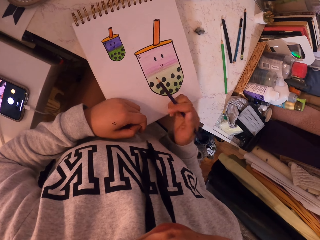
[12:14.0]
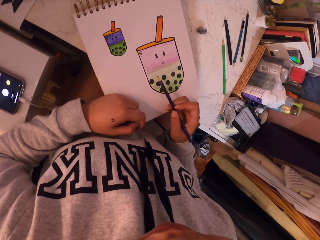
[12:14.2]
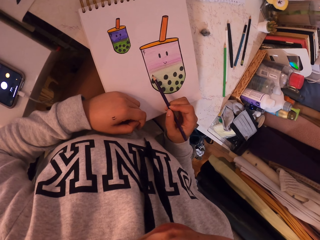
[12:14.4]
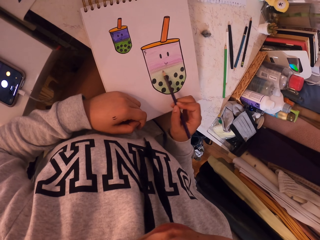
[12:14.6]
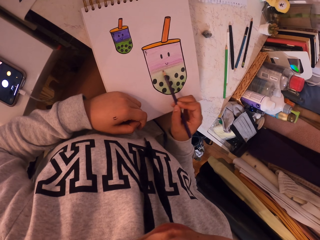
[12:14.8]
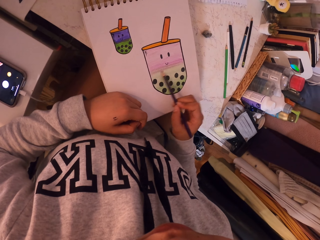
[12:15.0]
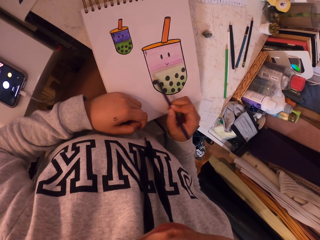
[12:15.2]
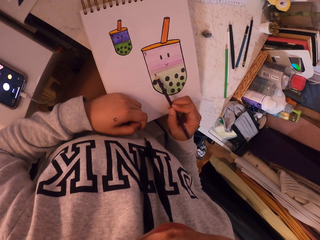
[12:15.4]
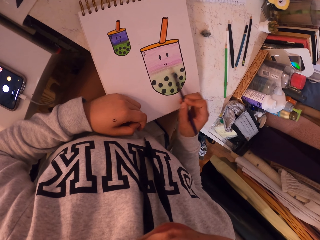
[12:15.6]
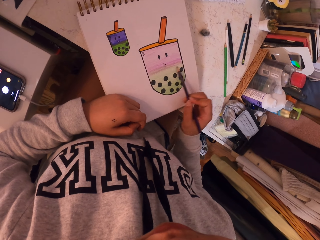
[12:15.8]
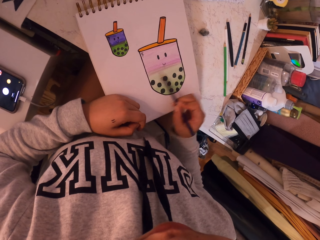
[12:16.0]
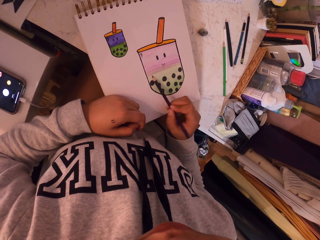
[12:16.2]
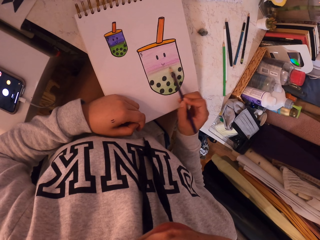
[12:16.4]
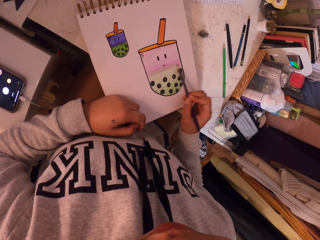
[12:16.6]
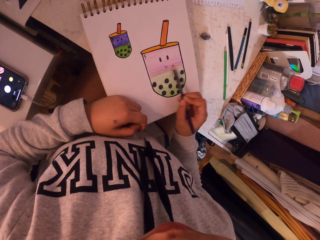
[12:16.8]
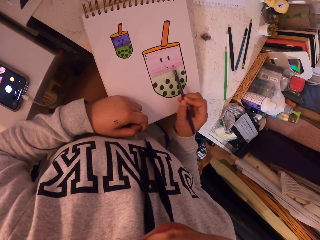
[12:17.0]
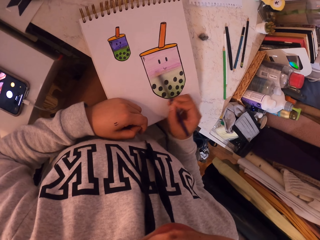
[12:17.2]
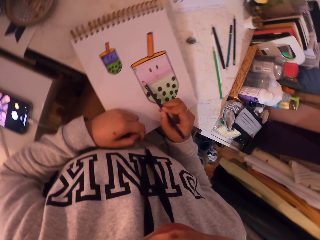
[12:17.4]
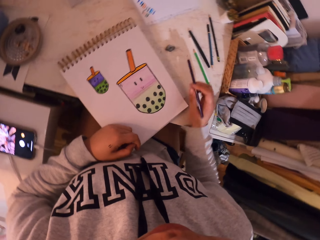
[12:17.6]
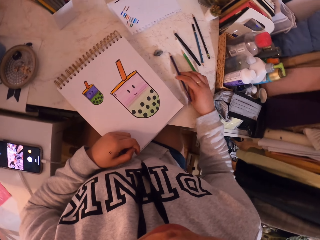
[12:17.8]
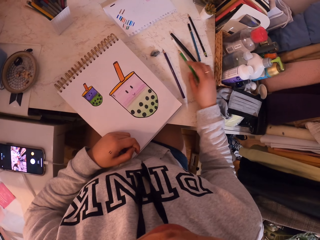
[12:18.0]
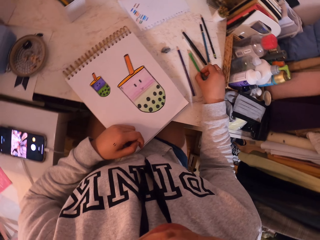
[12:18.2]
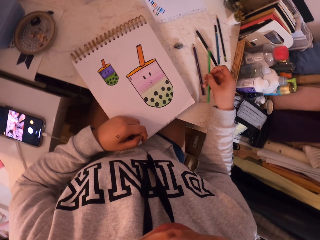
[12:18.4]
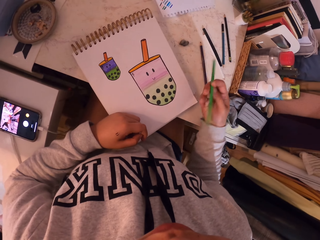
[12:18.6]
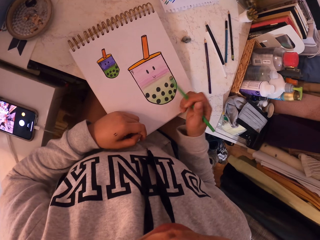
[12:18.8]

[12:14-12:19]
The camera wearer paints the drawing with the brown pen. They put the brown pen on the table. They pick a green pen.

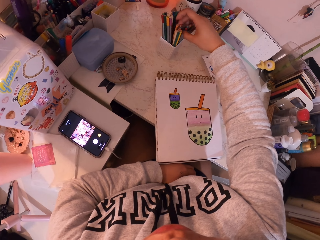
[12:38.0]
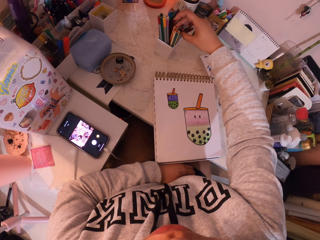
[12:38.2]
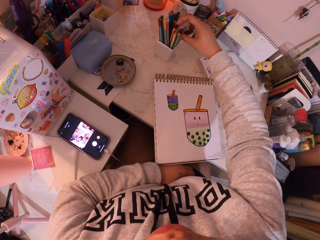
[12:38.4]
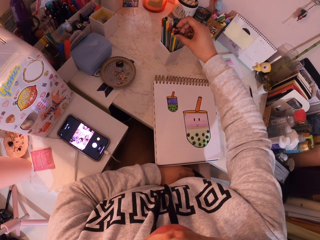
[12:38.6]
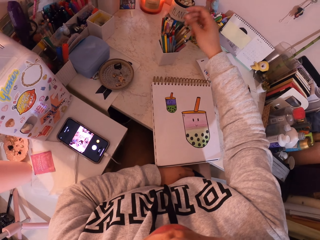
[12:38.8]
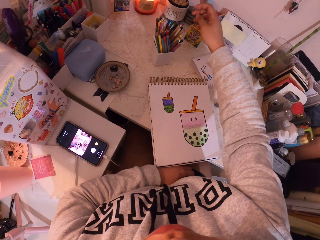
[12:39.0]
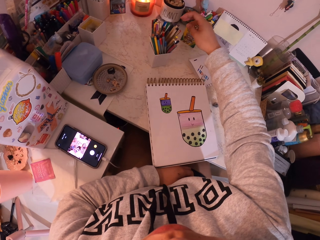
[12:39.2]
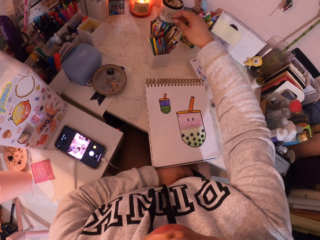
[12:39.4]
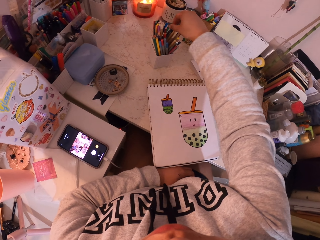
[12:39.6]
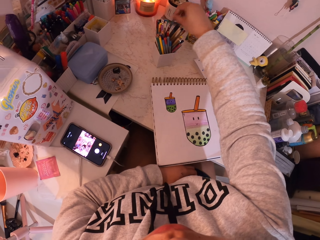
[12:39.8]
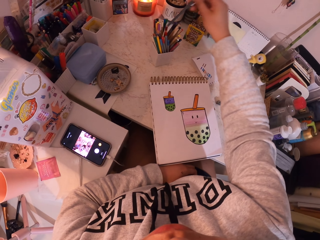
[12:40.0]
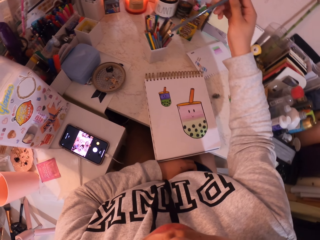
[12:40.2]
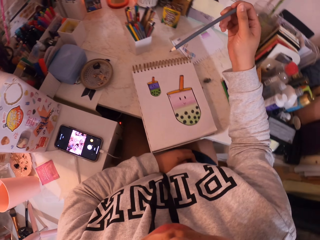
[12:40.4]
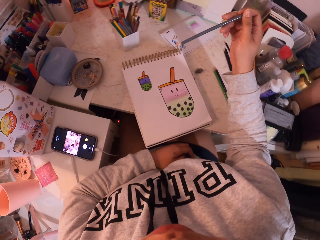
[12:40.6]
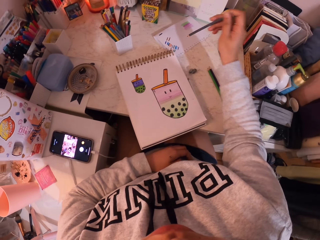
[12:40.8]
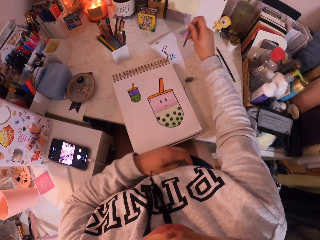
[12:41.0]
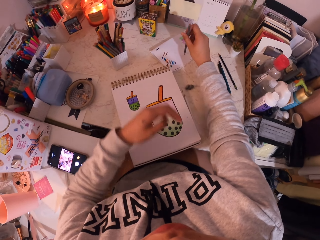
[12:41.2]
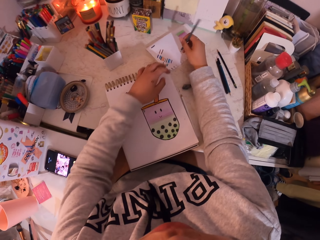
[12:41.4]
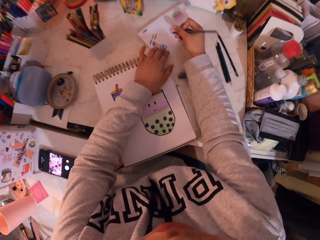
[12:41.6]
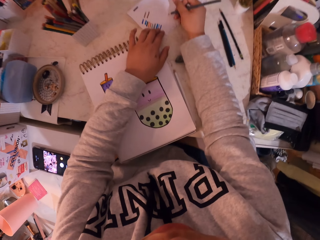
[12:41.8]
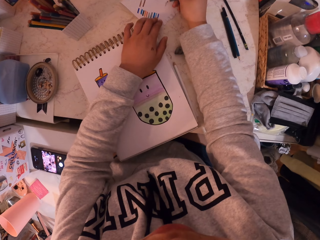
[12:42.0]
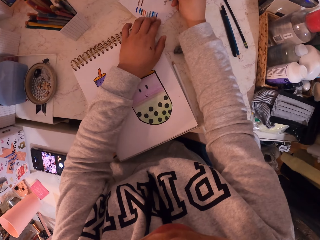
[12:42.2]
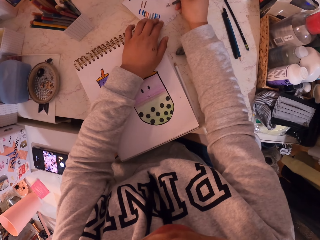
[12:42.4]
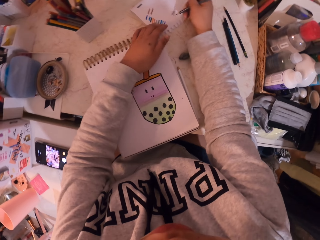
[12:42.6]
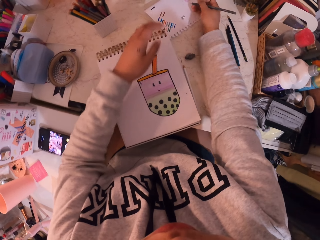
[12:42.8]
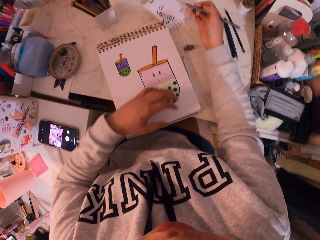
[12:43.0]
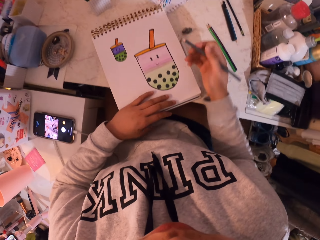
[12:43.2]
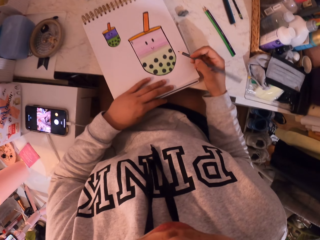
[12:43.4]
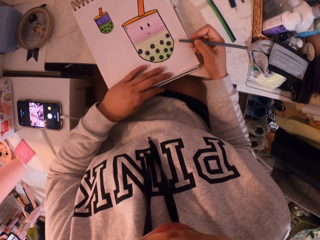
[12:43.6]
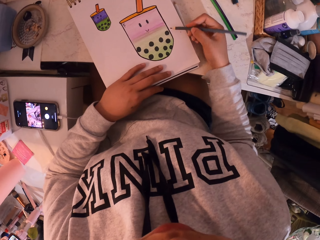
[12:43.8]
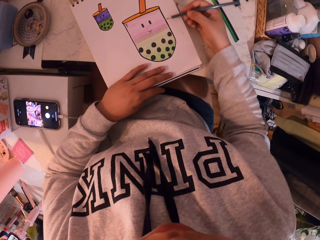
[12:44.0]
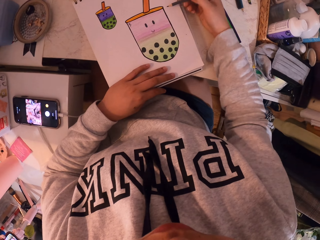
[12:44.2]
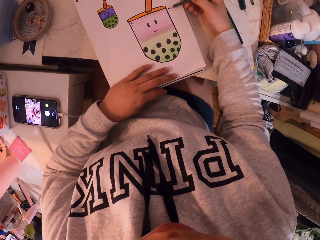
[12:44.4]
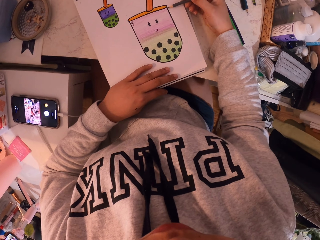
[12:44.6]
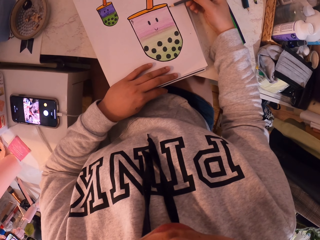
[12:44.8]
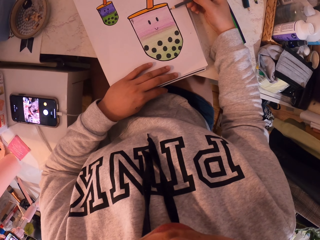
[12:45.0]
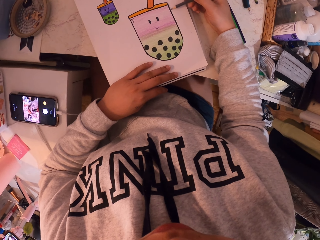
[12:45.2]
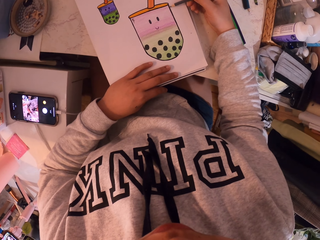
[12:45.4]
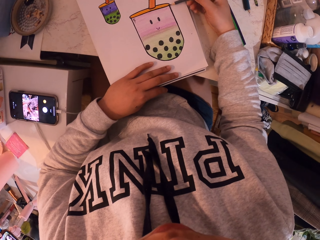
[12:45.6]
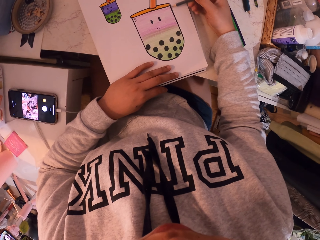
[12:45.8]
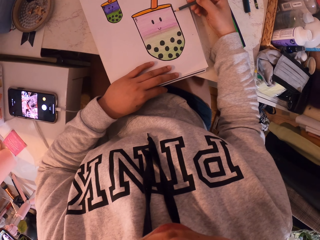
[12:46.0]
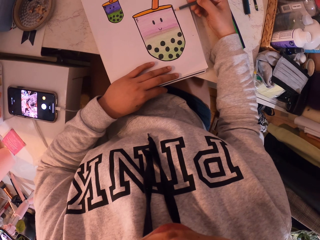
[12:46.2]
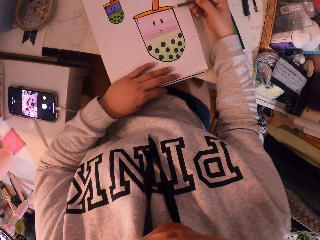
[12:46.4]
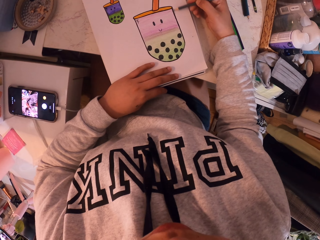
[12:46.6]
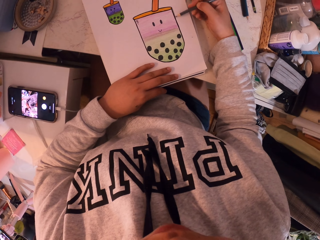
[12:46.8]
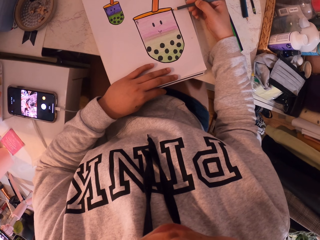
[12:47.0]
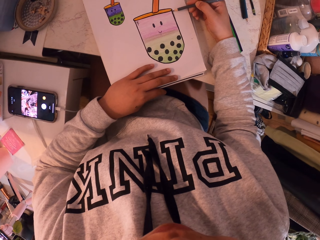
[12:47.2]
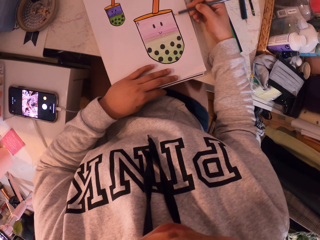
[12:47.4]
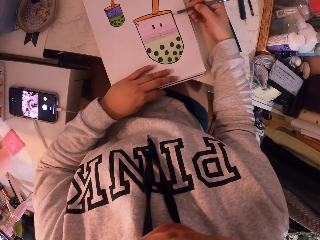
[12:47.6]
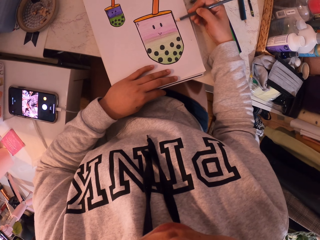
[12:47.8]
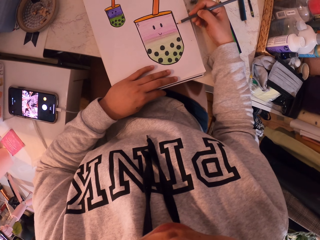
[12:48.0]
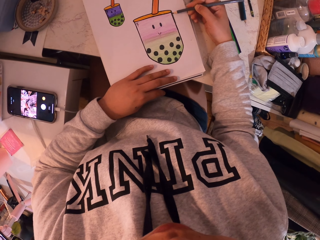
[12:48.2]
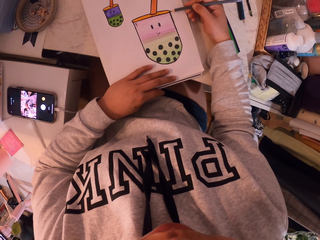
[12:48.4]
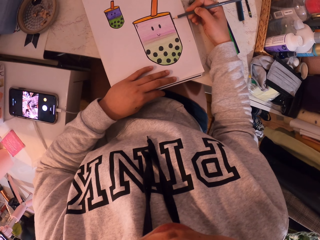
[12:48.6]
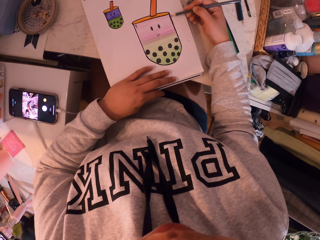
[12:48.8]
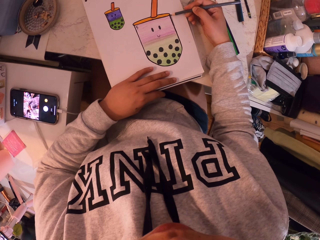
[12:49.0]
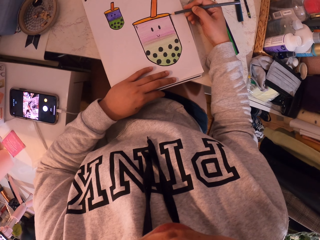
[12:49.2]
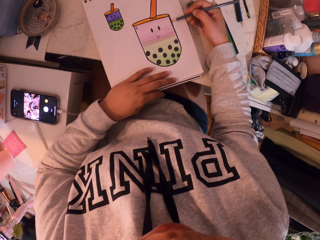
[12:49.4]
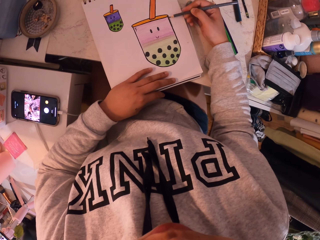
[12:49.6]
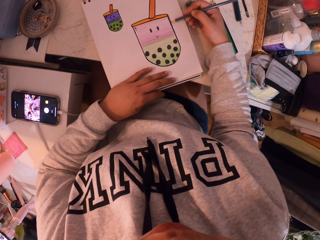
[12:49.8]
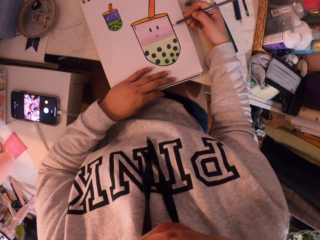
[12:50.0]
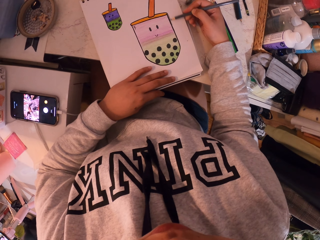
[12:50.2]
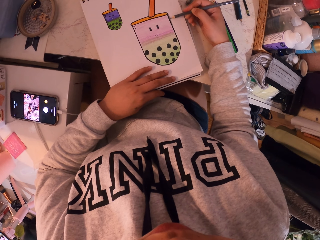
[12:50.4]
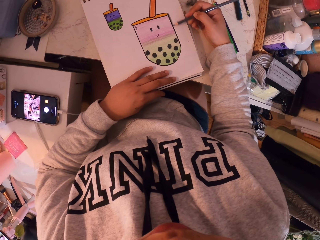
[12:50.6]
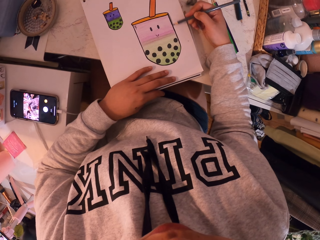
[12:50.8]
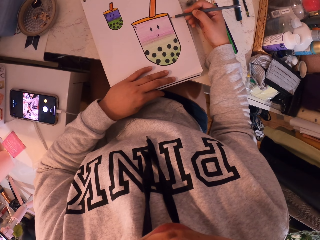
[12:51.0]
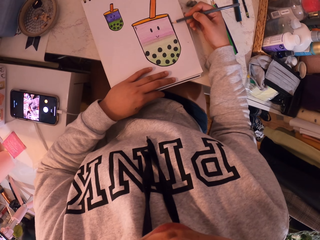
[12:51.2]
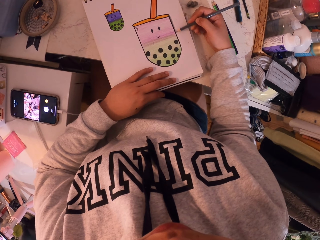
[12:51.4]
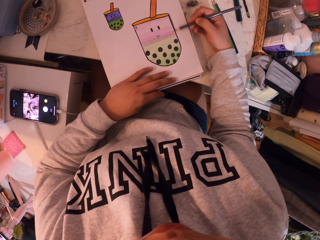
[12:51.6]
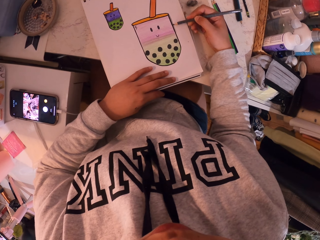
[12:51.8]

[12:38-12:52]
The camera wearer picks a black pen. They write on the paper with the black pen. They paint the drawing with the black pen. They draw the cup line.

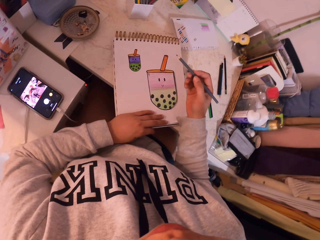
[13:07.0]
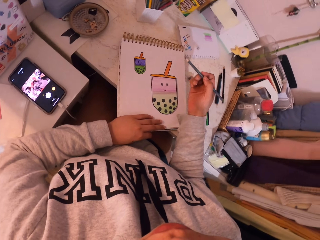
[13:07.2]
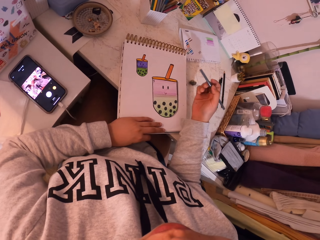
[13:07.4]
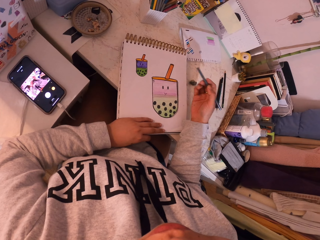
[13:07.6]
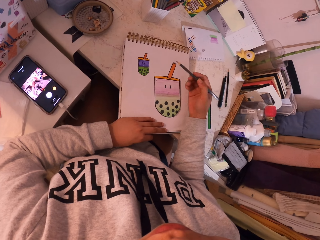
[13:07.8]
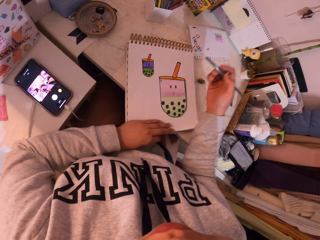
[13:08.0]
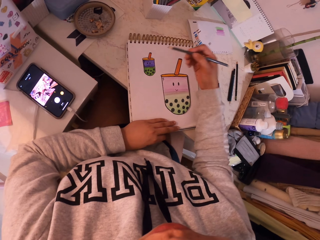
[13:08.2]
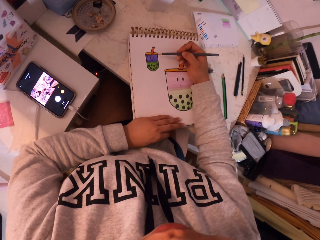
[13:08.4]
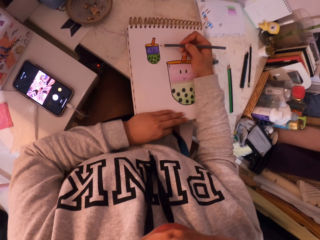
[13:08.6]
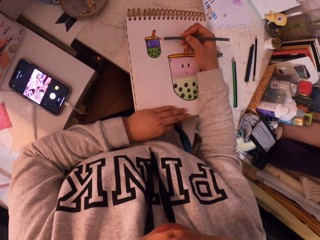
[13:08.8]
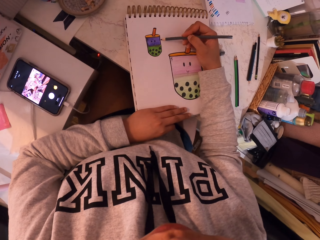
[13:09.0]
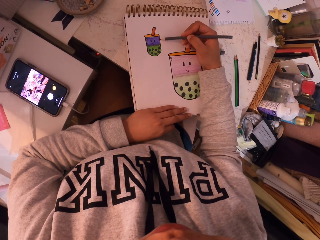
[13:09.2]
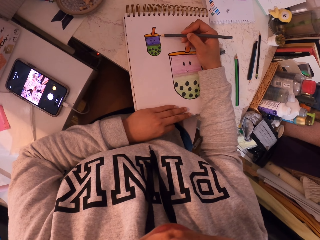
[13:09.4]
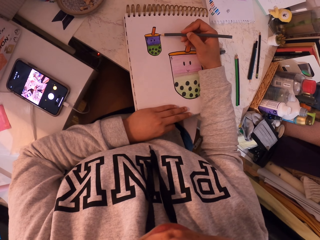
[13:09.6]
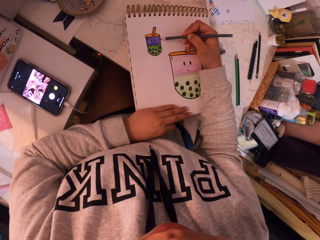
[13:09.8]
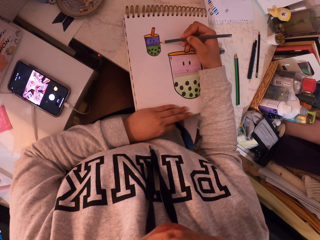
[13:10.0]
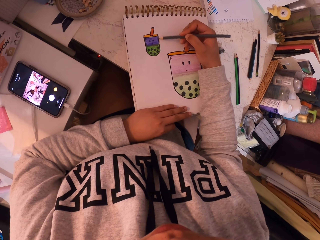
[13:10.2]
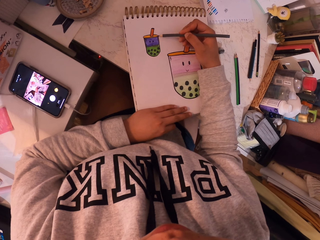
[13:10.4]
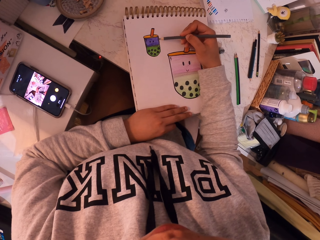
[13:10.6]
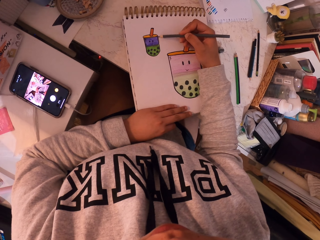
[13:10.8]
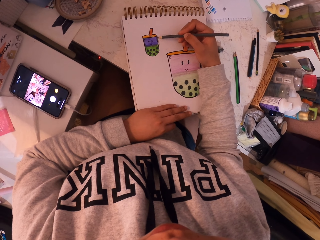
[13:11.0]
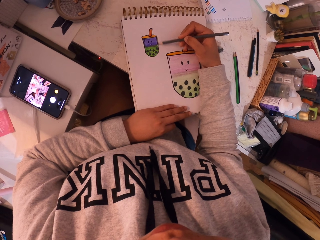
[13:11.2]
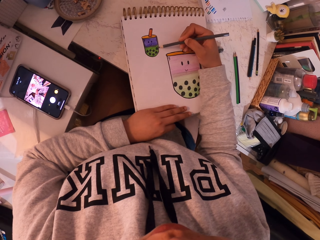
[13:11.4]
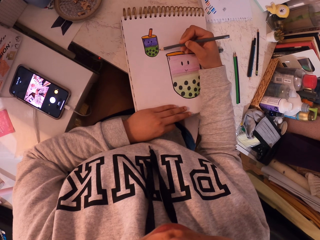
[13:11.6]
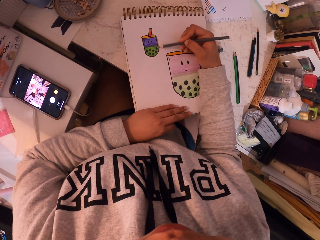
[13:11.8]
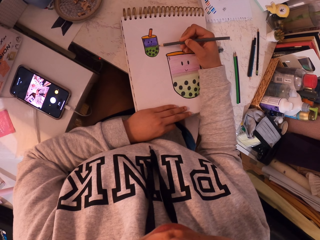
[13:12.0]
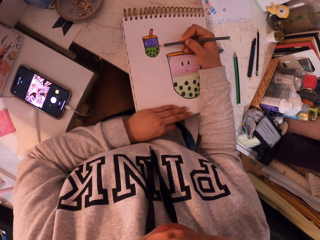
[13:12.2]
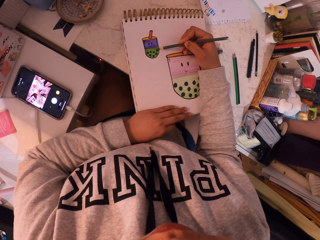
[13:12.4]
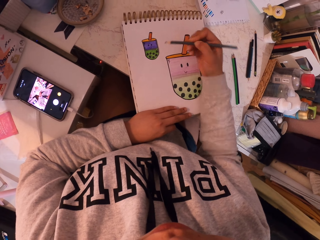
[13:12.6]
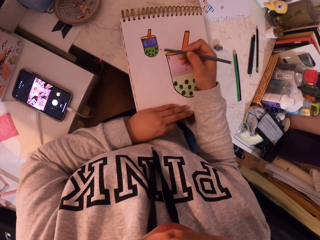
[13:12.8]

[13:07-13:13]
The camera wearer paints the smaller drawing with the black pen.
